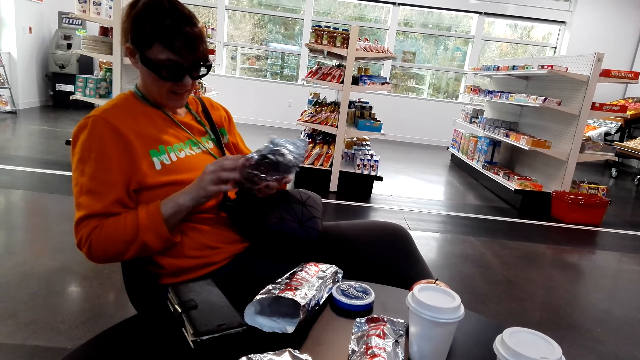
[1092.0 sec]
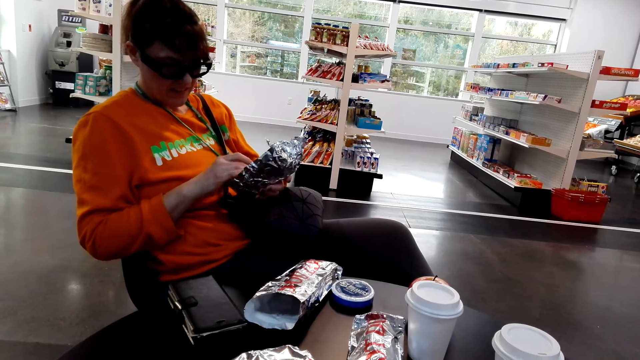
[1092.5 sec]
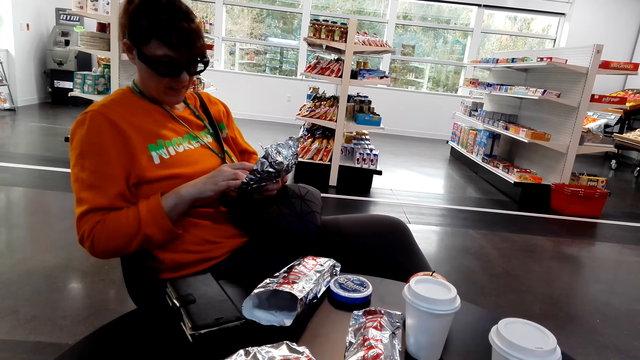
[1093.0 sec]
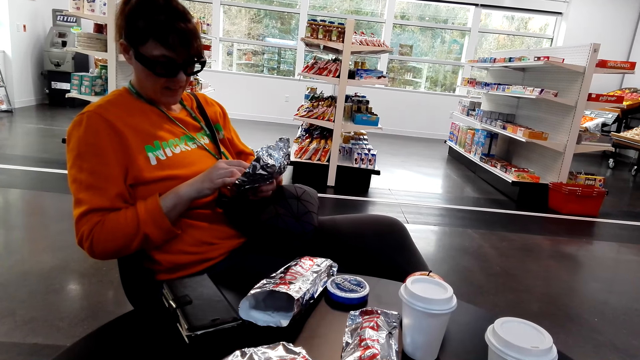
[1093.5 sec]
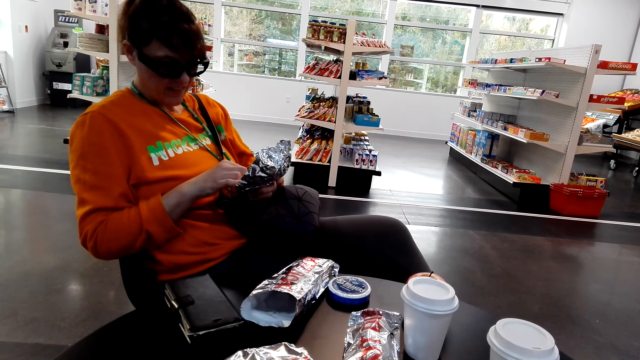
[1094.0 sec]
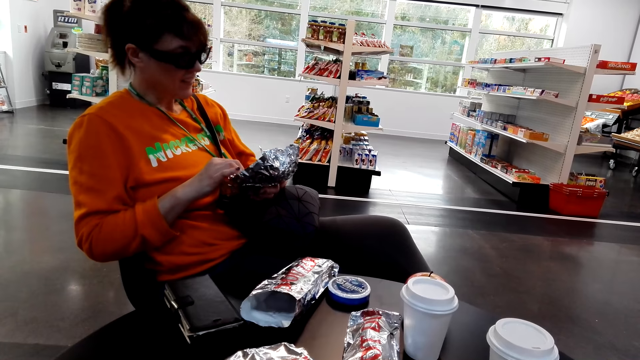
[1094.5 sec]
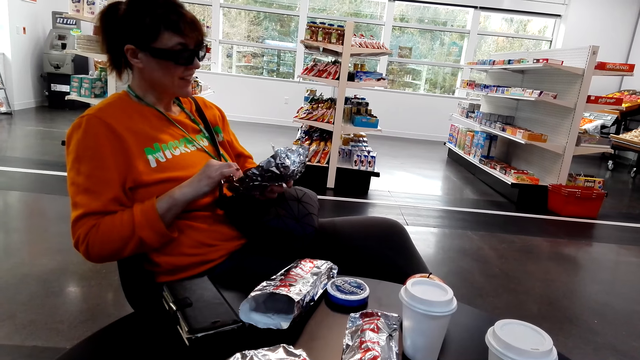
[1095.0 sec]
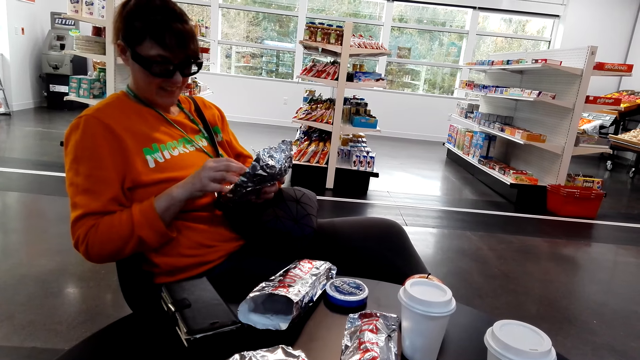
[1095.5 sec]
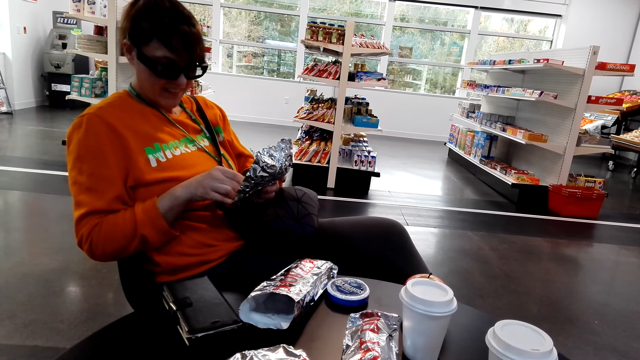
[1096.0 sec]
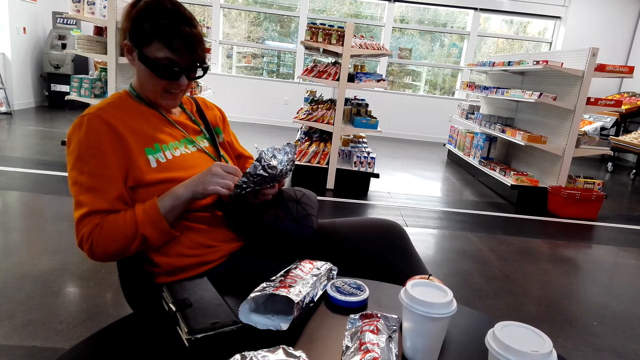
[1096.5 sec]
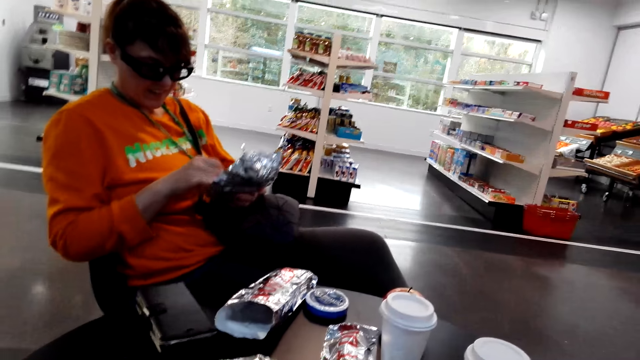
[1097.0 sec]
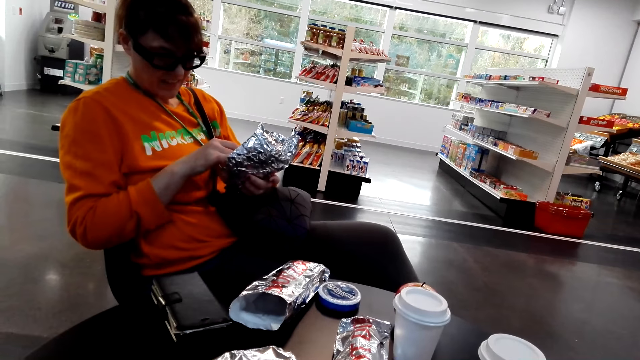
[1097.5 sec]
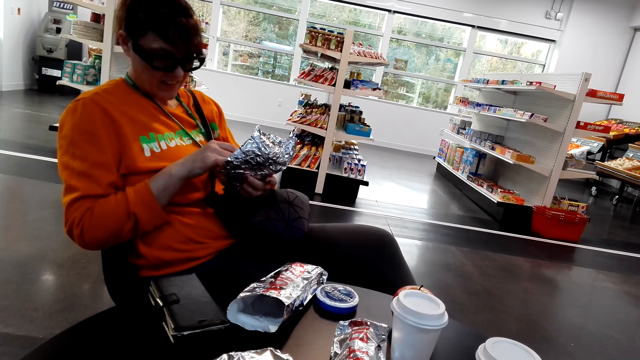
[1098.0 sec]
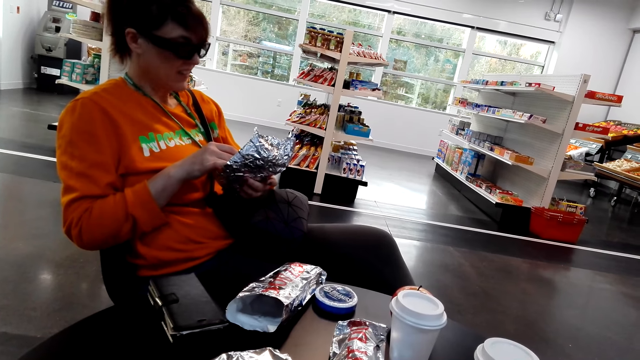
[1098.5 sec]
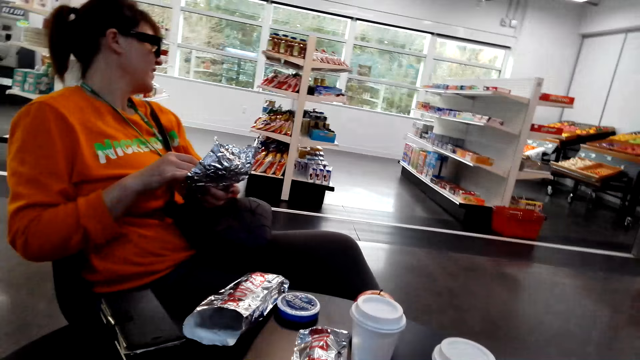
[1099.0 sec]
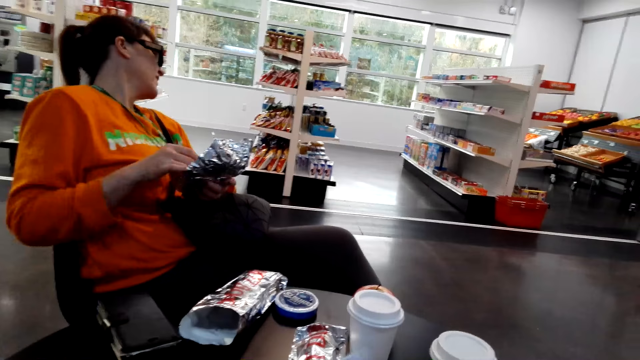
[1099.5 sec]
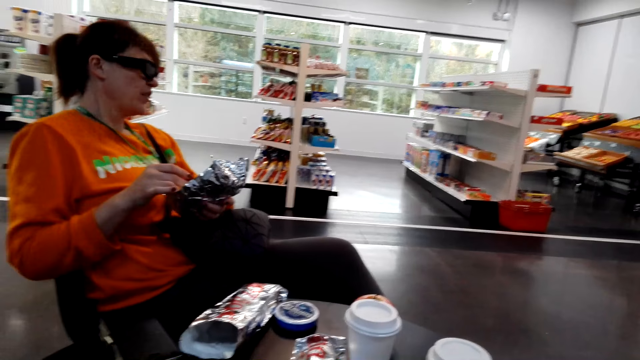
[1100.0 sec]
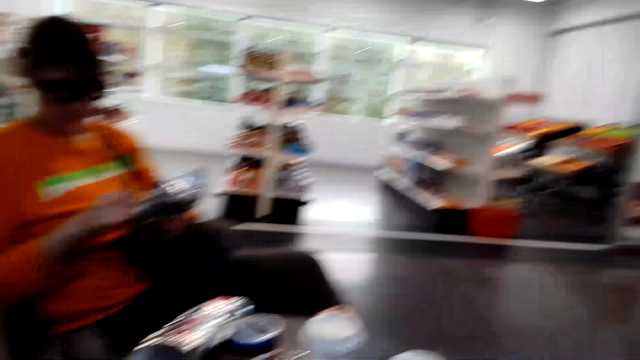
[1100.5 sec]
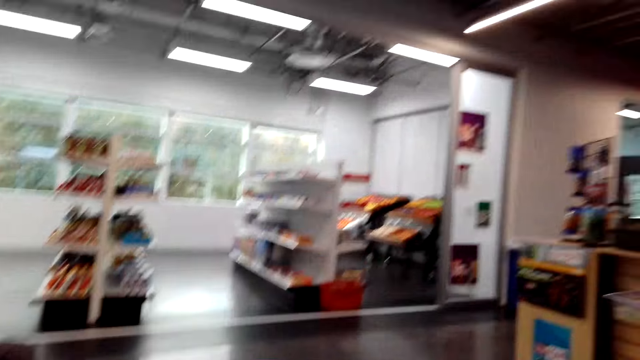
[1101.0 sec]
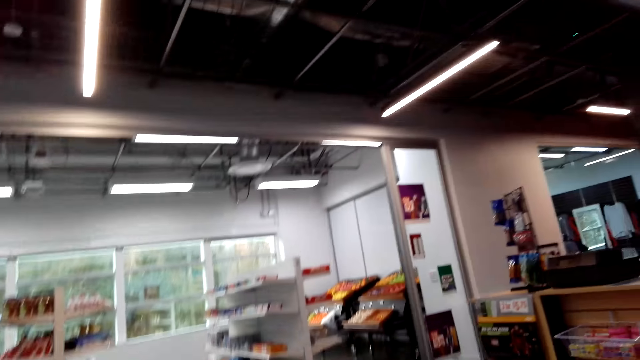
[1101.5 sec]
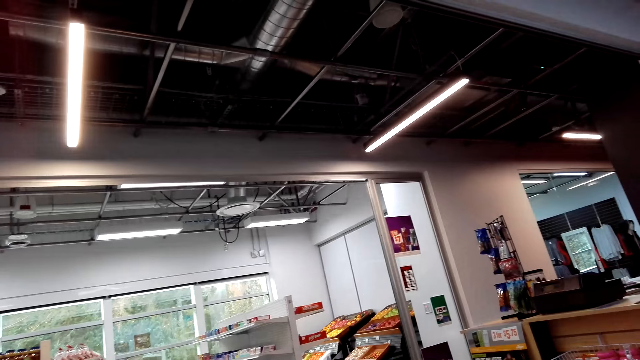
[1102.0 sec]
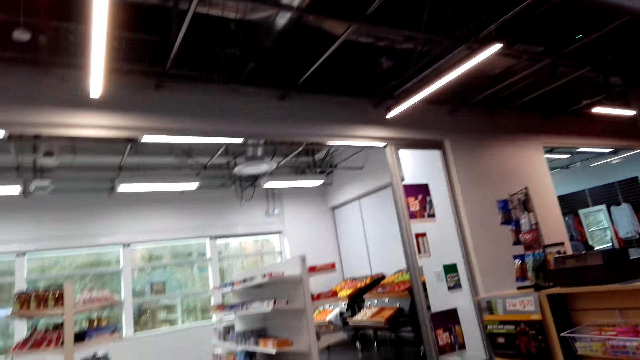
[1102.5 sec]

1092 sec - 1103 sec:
A woman turns her head. The woman stares around the shop. The woman unfolds the paper in the hands. The camera wearer looks around.

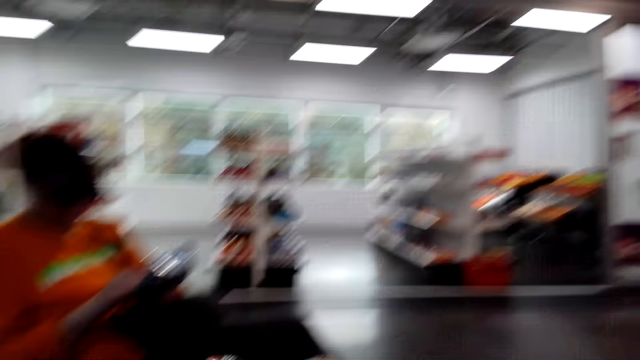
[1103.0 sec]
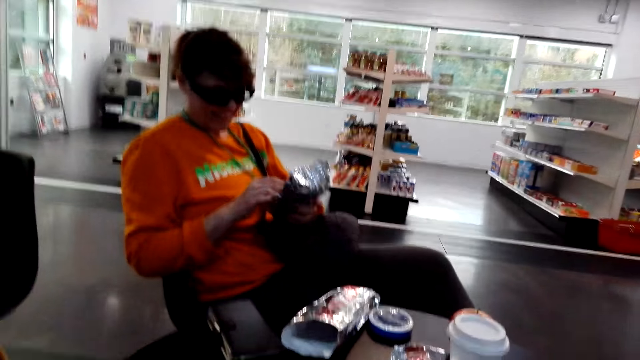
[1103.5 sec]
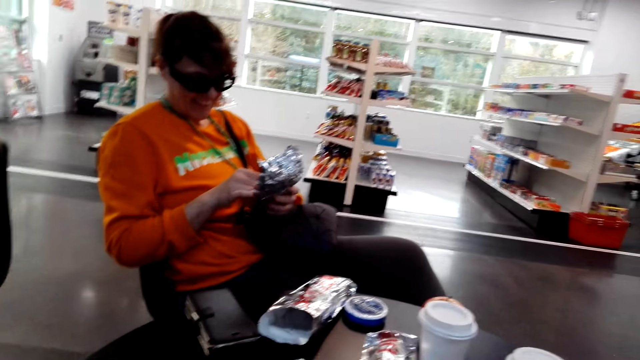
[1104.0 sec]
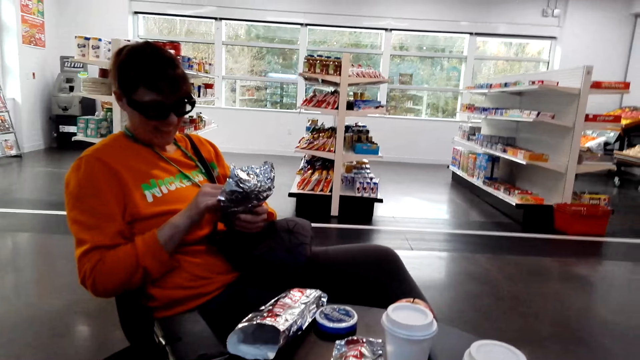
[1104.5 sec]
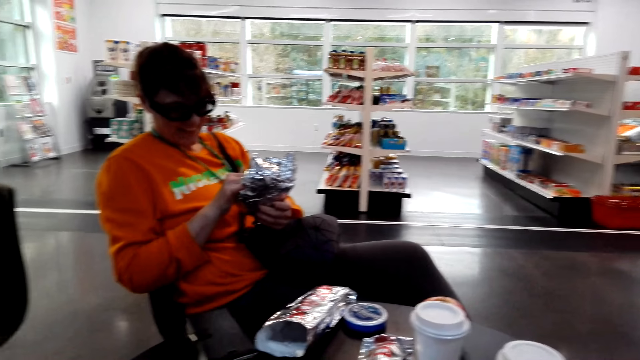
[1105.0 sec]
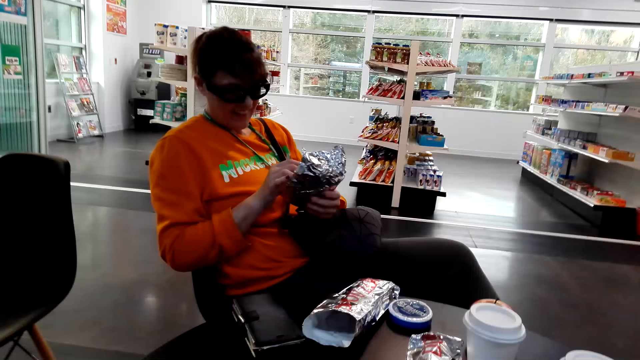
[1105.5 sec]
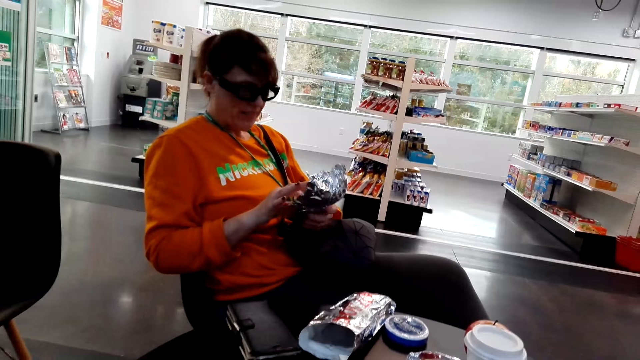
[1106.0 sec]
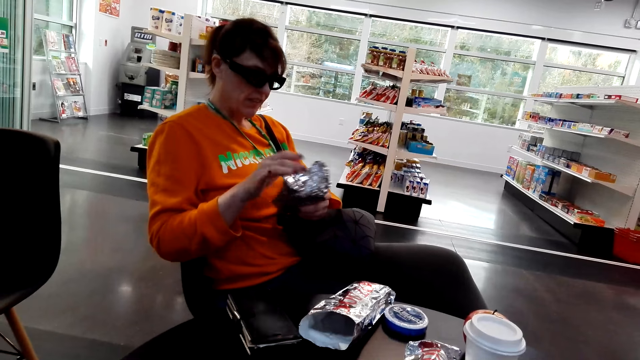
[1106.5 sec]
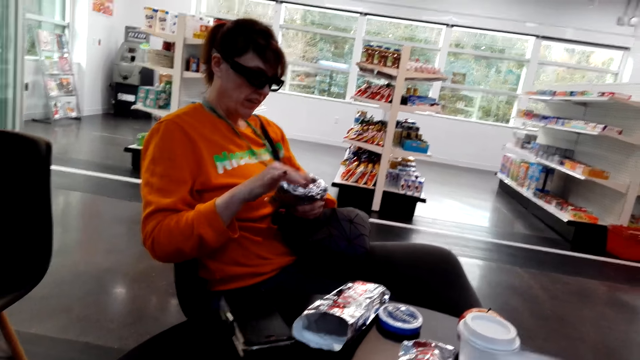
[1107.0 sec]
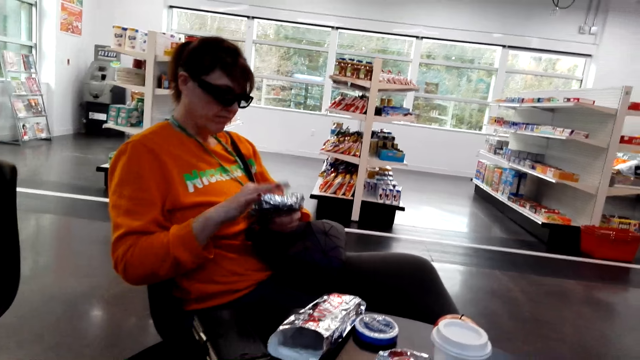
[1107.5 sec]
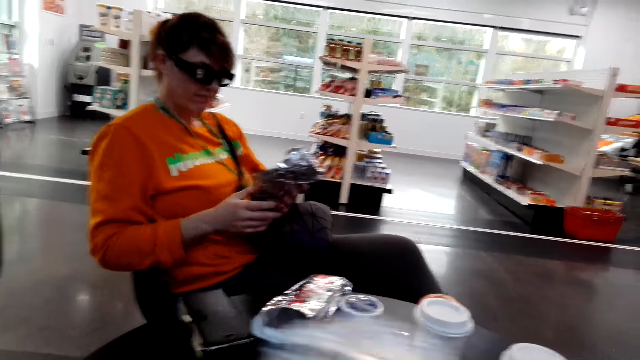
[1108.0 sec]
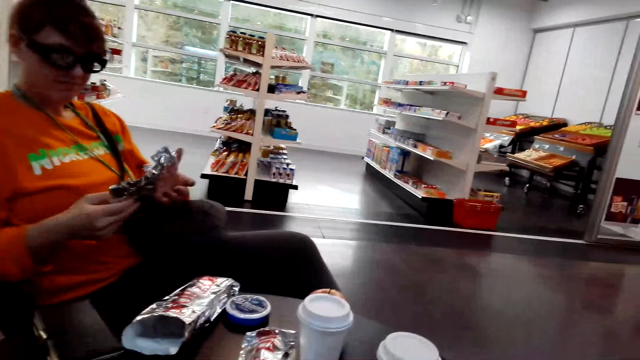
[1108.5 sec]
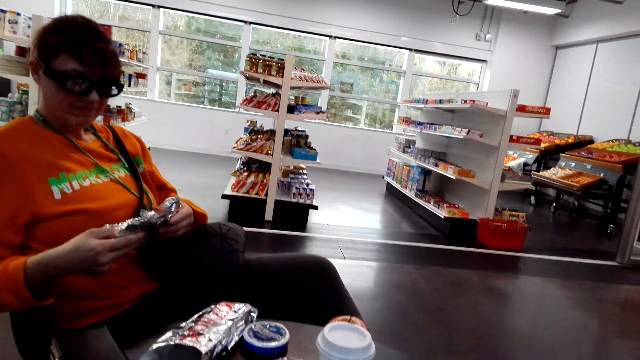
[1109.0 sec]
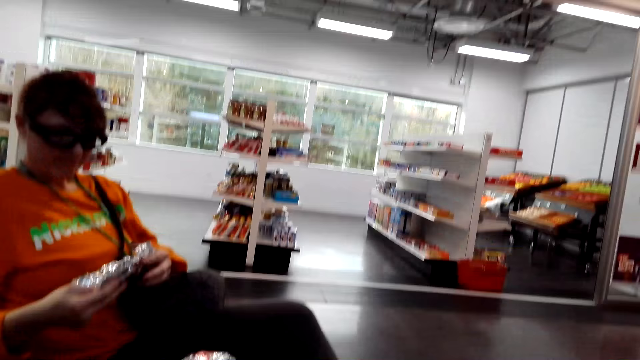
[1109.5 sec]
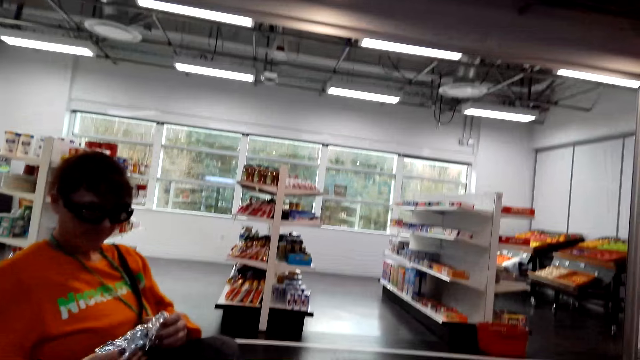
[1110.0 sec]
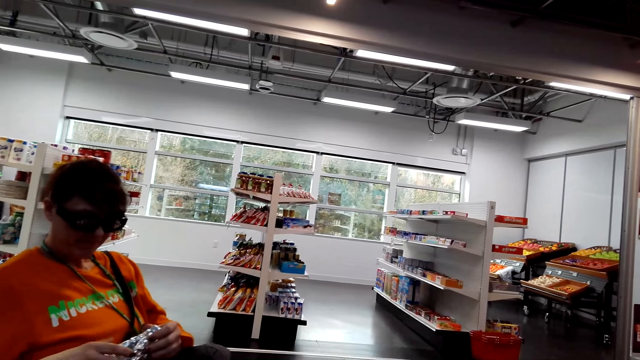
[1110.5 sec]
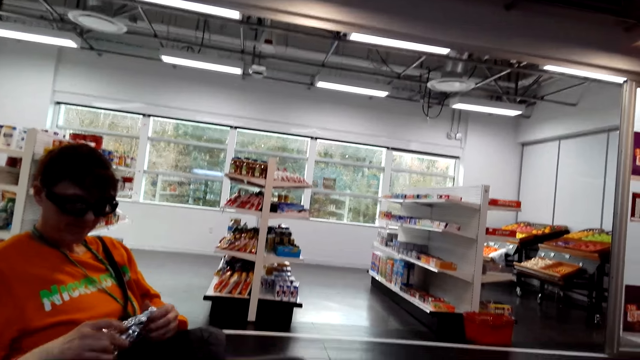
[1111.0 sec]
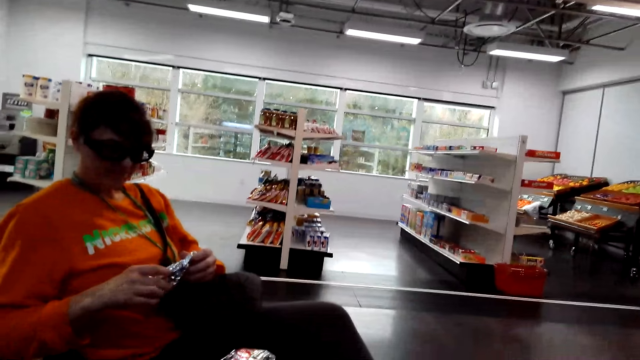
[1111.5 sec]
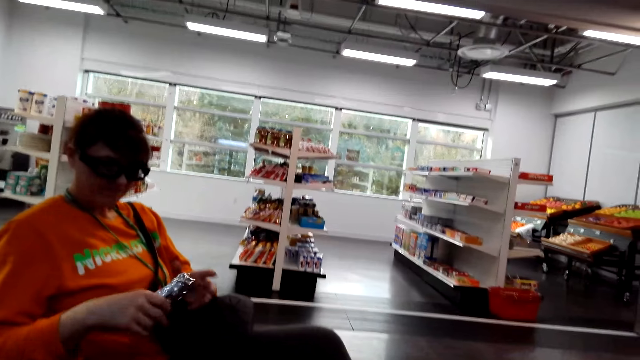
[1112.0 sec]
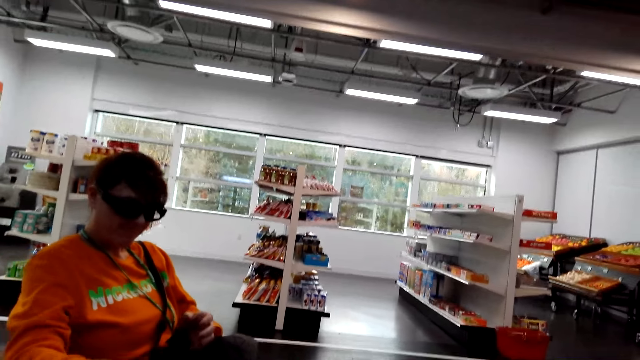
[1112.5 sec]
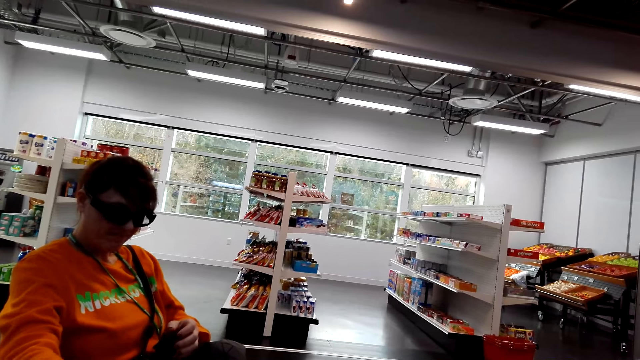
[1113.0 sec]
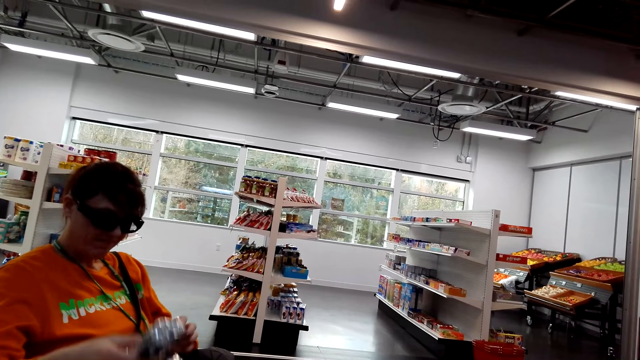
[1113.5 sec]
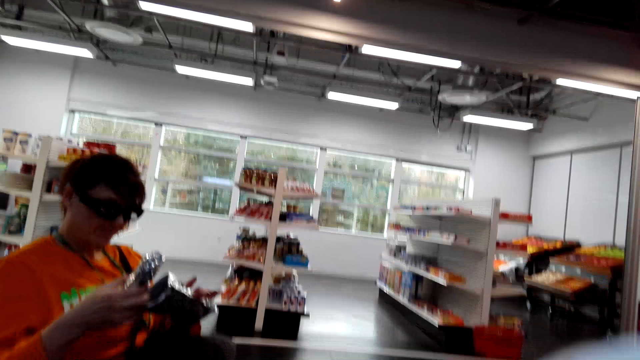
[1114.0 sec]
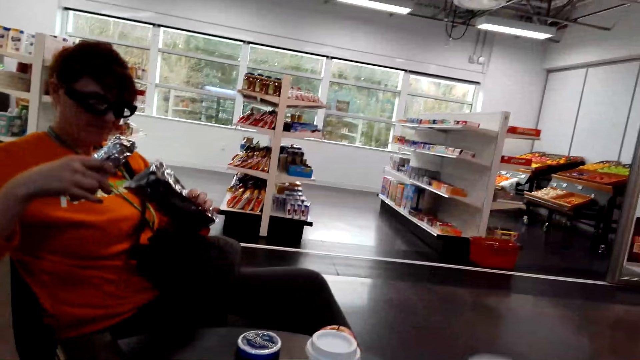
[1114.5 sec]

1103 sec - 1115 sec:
A woman holds a paper. The woman stares at the paper. The woman folds the paper in the hands. The woman interacts with the camera wearer. The woman picks up the paper.
